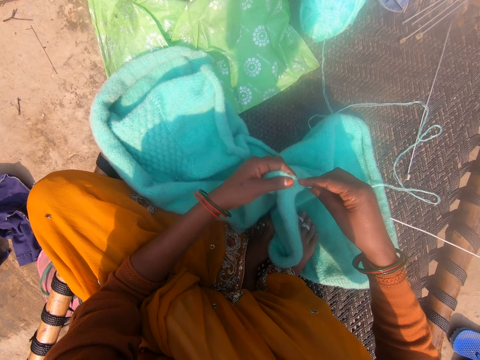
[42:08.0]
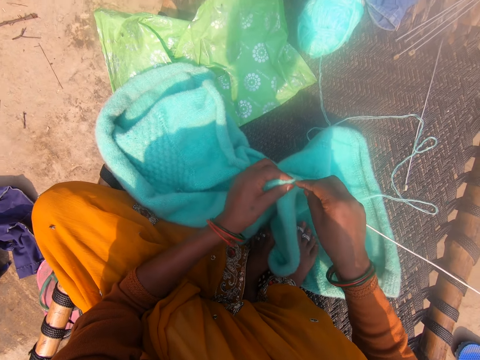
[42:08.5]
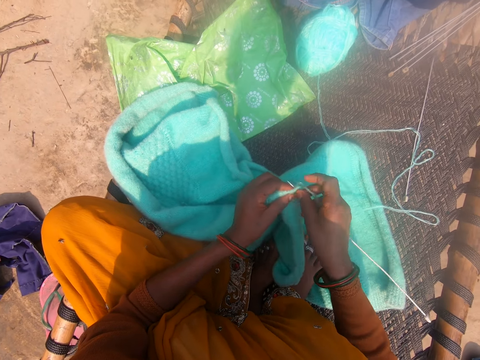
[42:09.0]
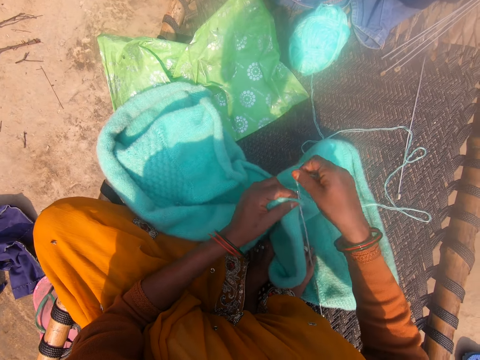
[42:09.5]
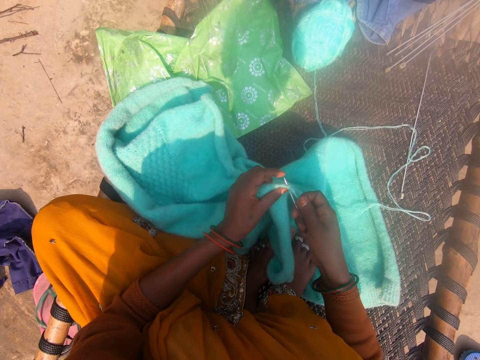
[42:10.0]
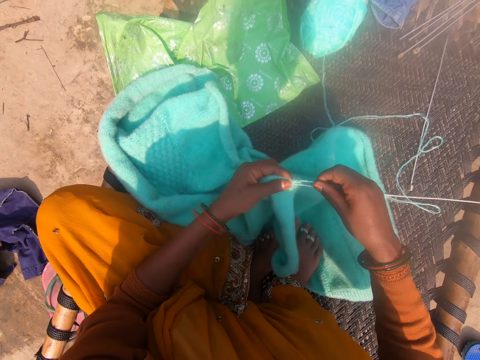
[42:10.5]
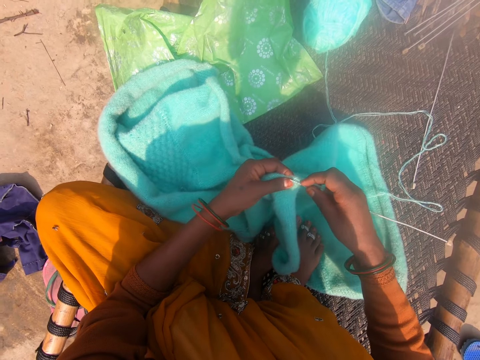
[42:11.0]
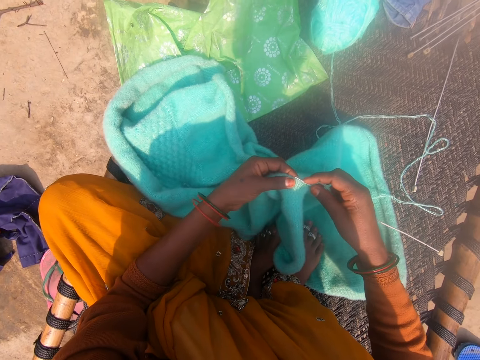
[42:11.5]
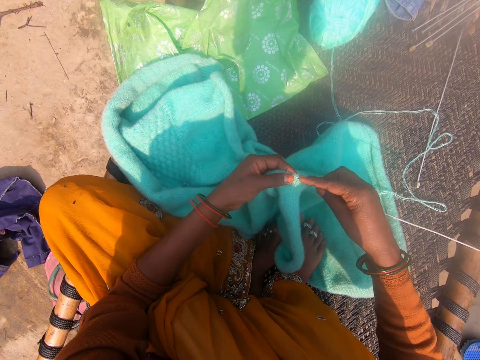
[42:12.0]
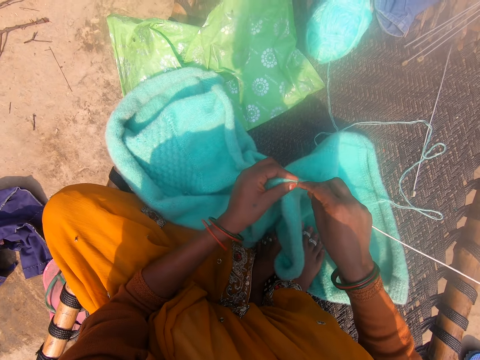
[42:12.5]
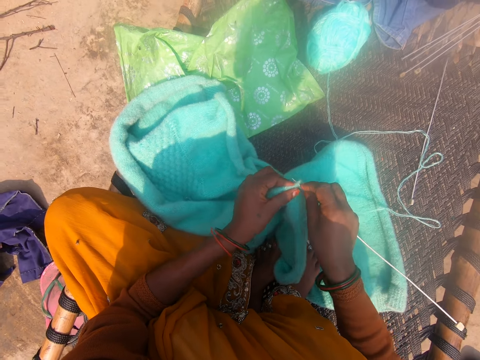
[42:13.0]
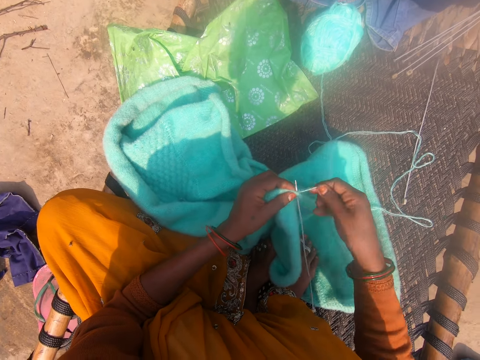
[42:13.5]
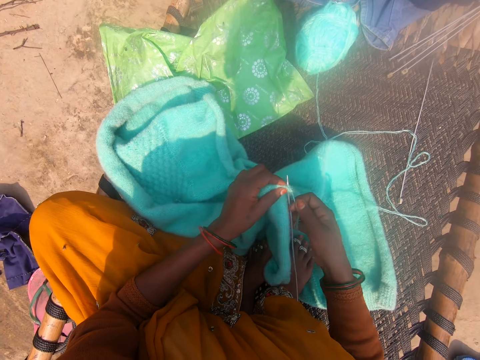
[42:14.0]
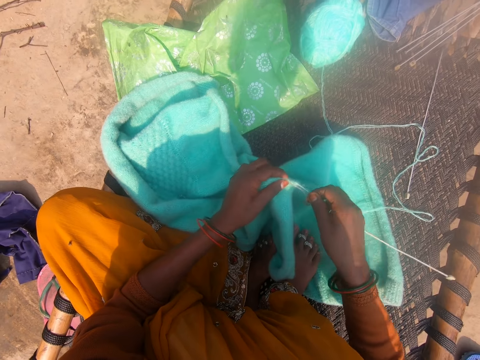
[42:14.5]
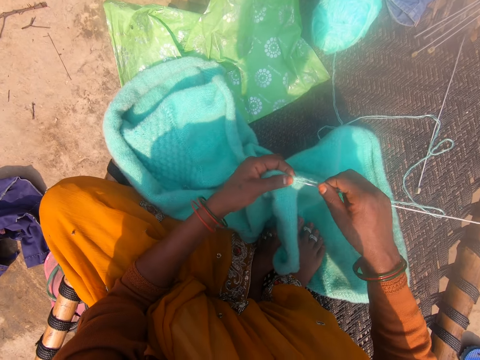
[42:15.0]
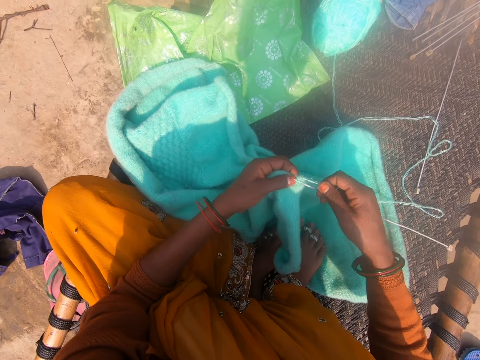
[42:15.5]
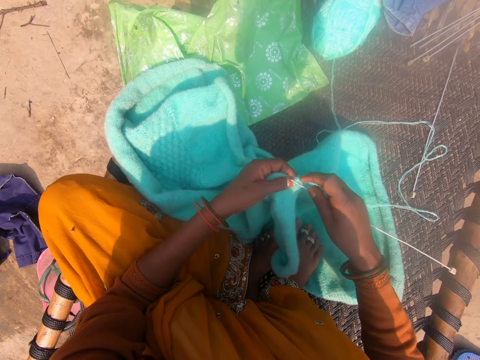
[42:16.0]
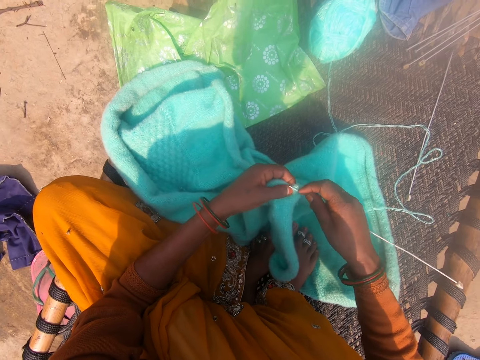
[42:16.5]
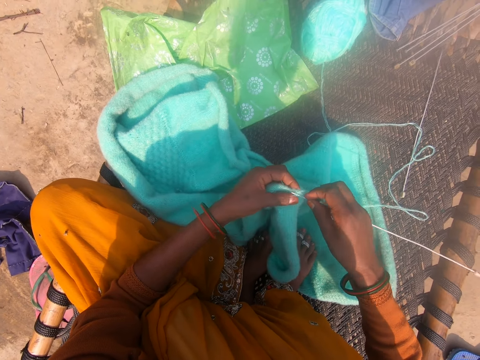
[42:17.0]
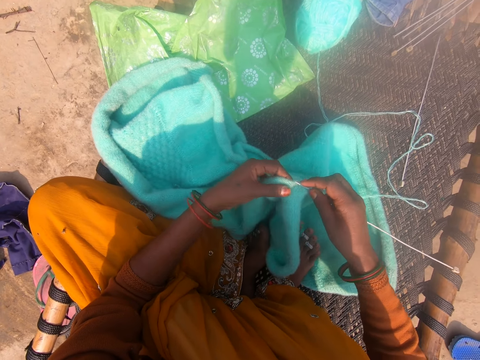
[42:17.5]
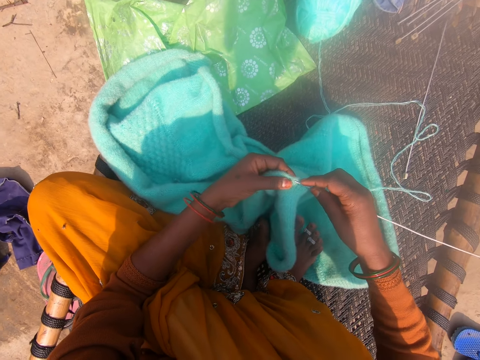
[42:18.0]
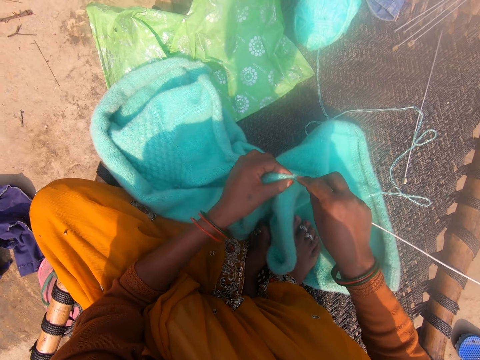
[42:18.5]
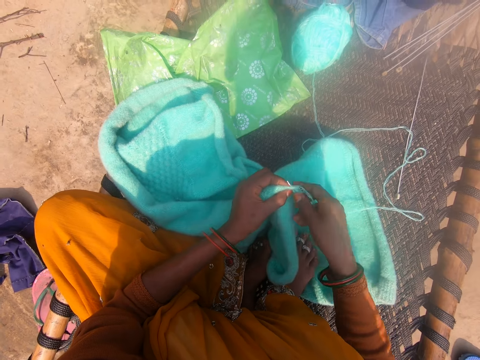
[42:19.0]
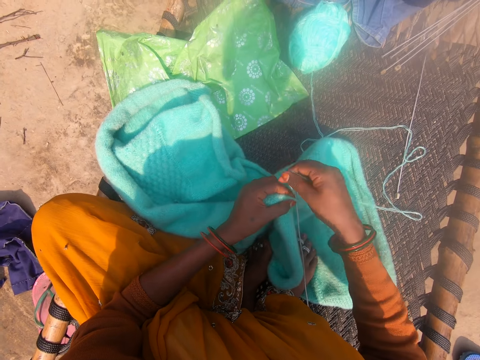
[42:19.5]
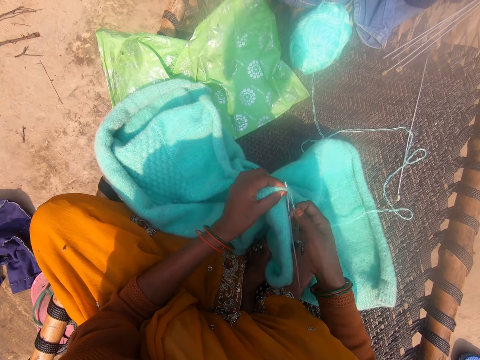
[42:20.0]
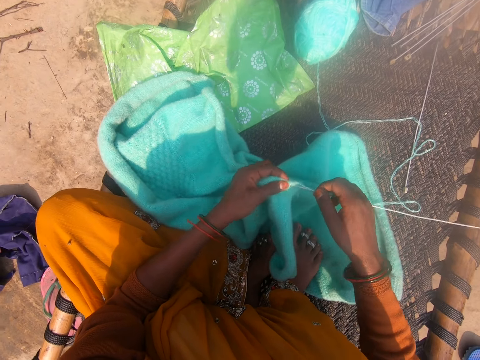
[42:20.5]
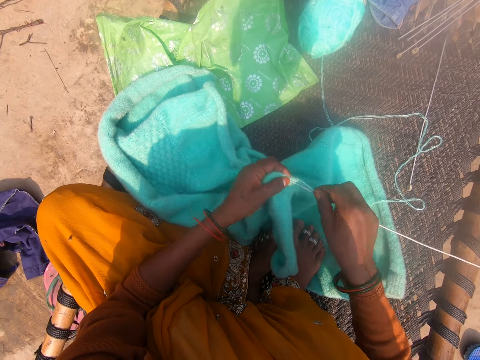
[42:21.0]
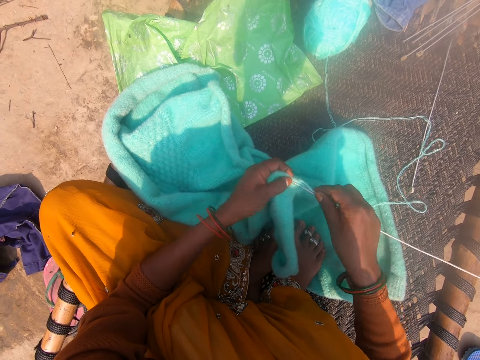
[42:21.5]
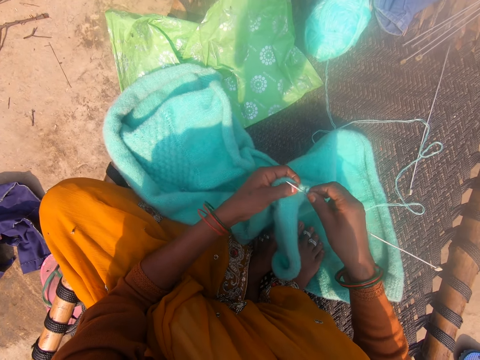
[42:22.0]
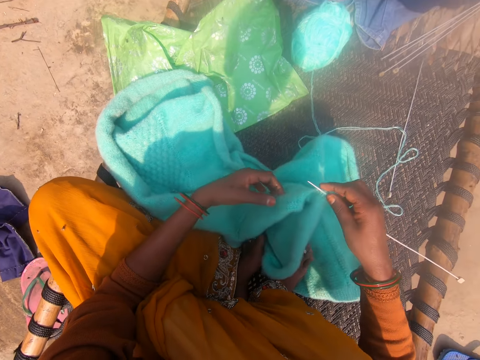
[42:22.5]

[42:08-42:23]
The camera wearer rolls the thread around the crochet. They sew the sweater. They roll the thread around the crochet. They sew the sweater. They roll the thread around the crochet. They sew the sweater.

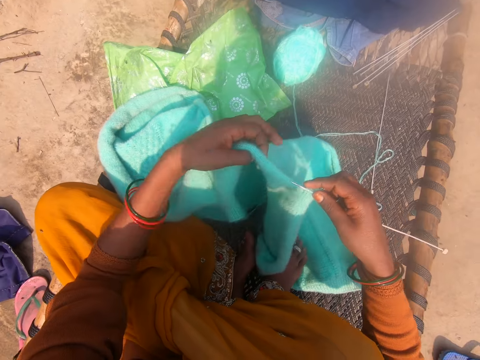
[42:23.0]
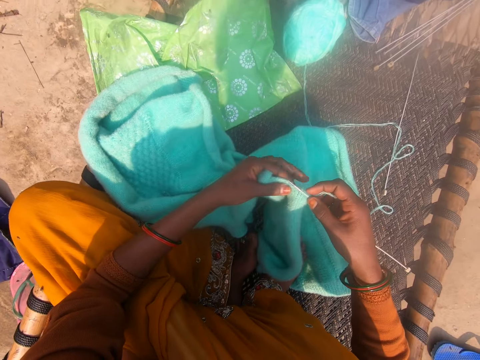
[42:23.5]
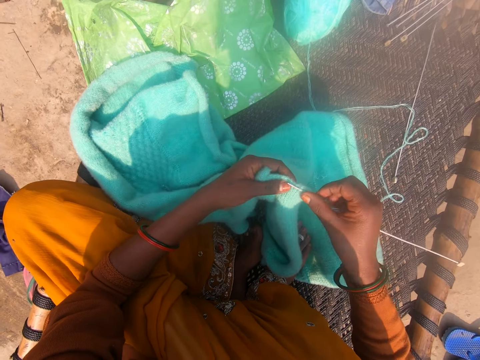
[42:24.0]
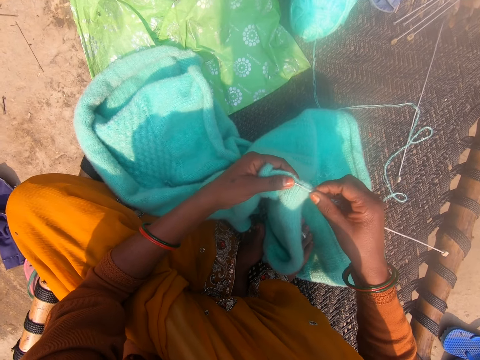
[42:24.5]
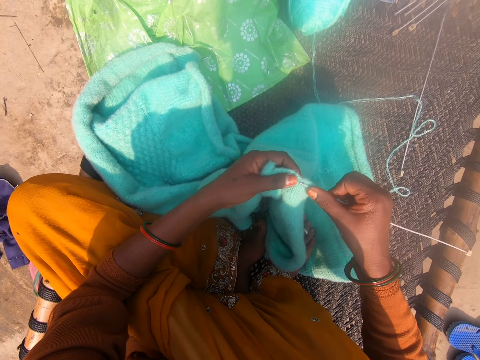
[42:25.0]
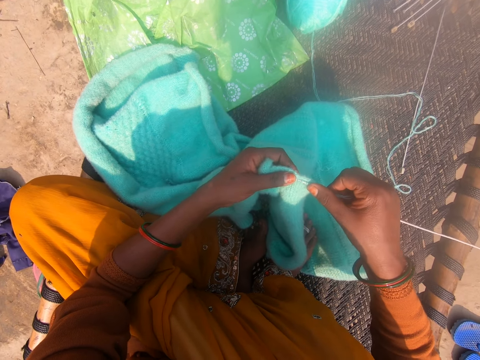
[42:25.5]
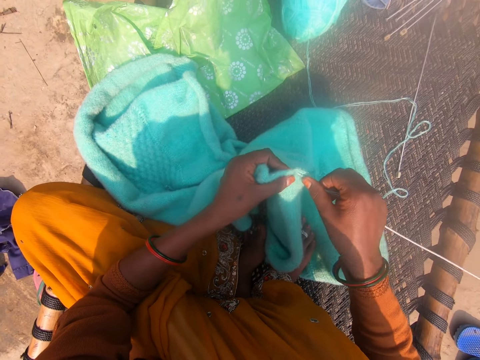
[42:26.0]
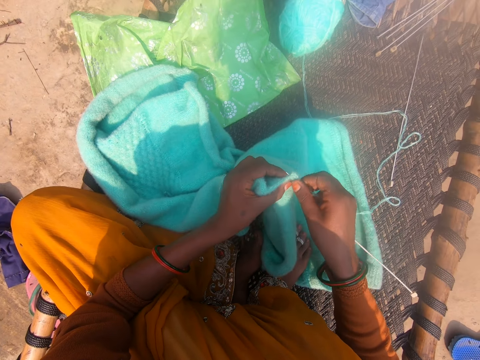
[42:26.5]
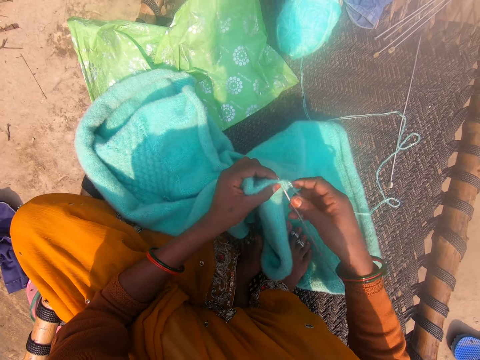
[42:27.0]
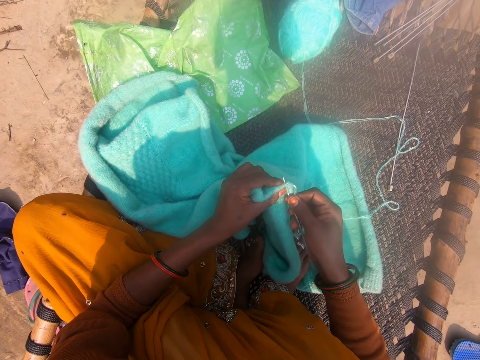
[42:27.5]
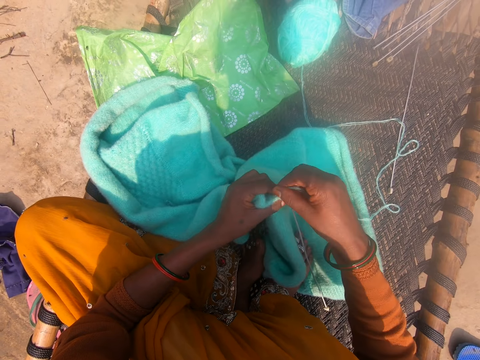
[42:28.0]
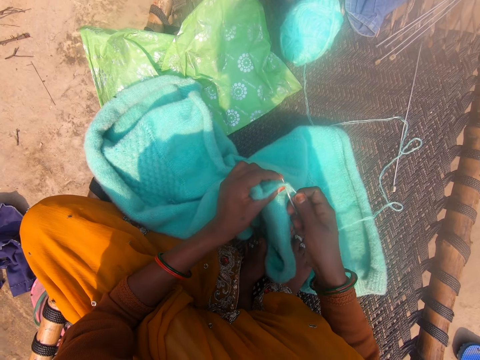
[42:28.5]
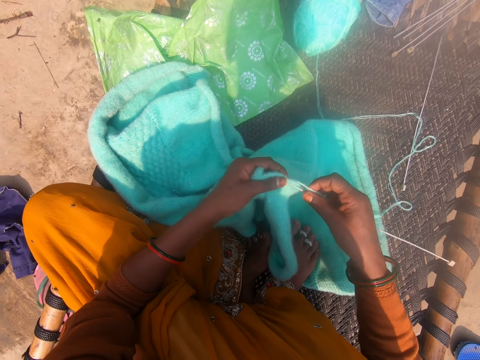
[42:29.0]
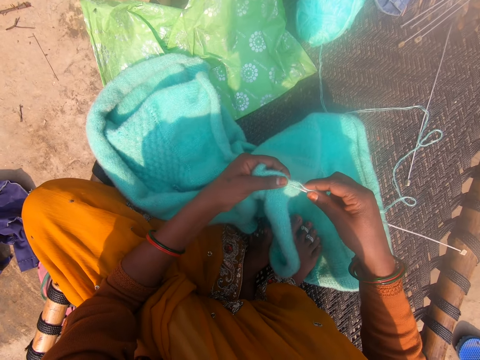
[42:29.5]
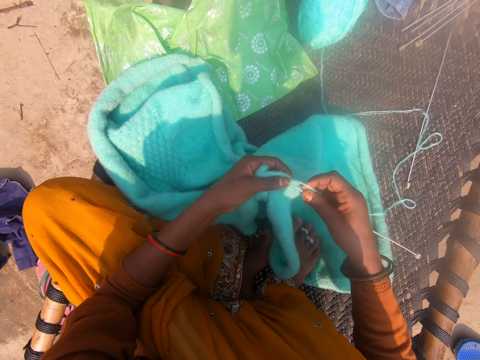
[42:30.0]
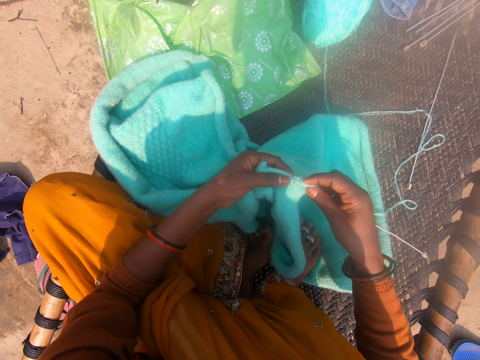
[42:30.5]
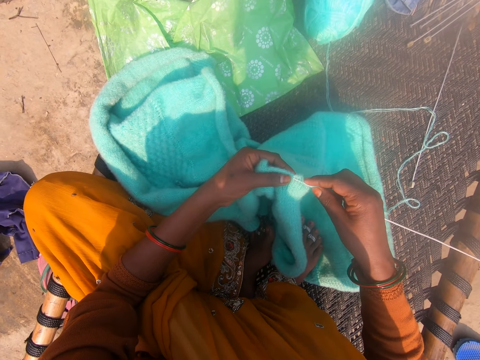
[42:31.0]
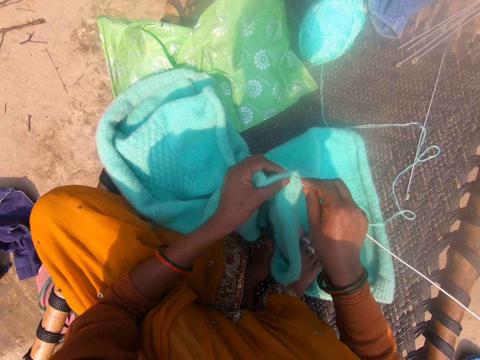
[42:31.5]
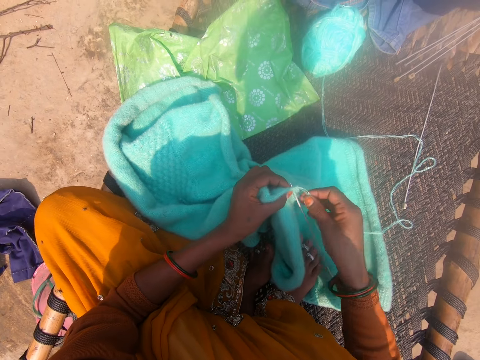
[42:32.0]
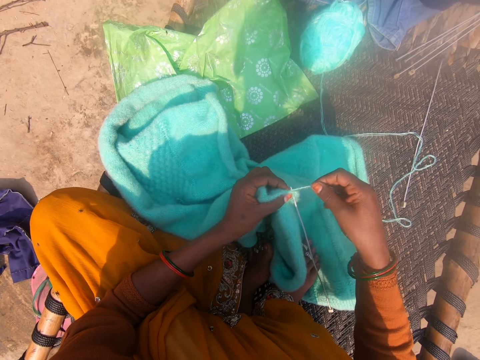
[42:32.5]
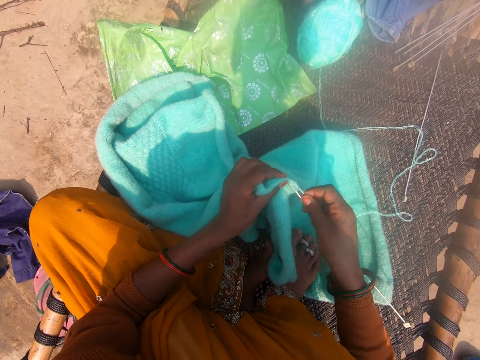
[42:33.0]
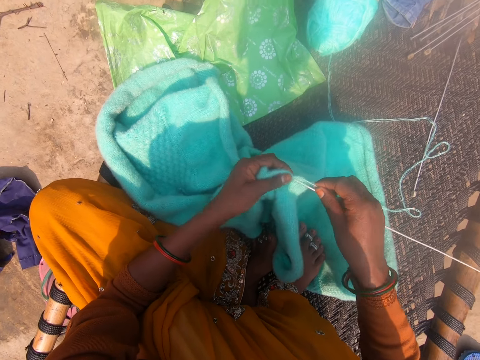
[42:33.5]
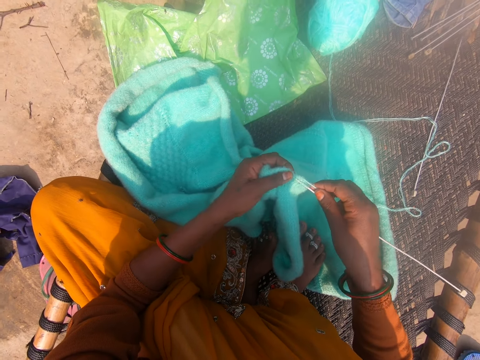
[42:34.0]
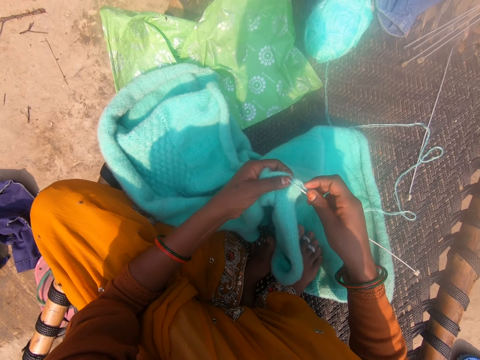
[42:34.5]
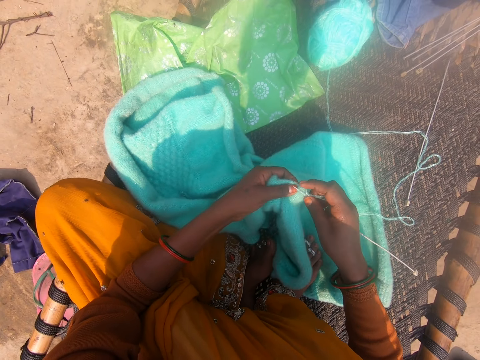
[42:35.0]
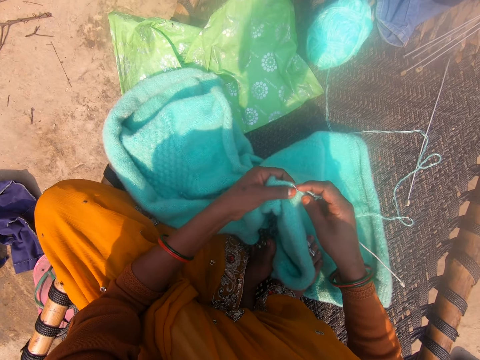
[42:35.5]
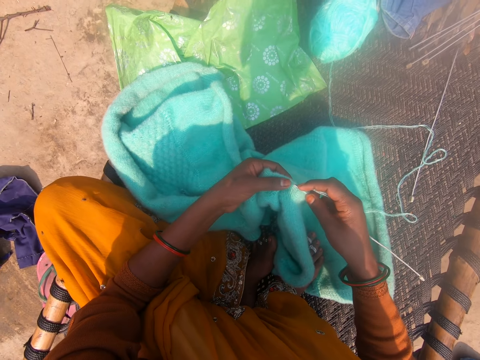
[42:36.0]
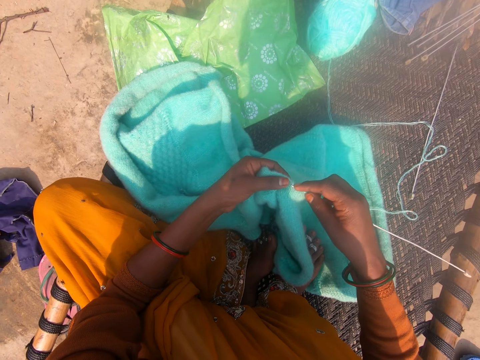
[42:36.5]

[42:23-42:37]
The camera wearer holds the sweater. They hold the crochet. They sew the sweater. They roll the thread around the crochet. They sew the sweater. They roll the thread around the crochet. They sew the sweater.
